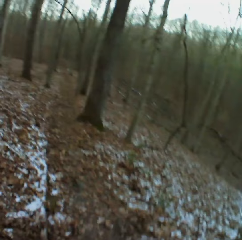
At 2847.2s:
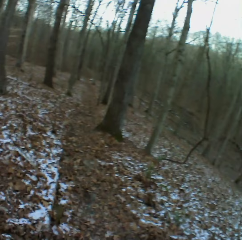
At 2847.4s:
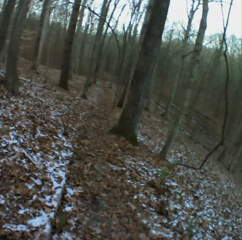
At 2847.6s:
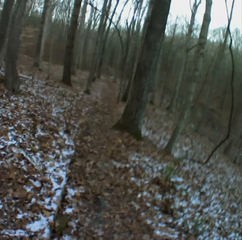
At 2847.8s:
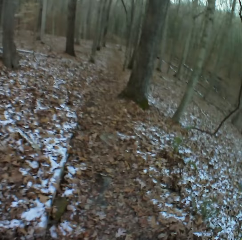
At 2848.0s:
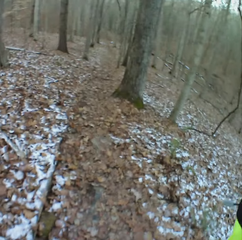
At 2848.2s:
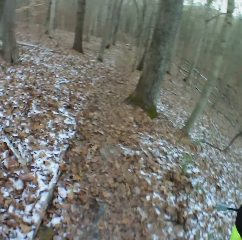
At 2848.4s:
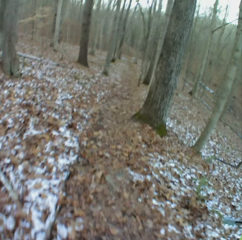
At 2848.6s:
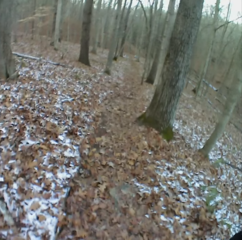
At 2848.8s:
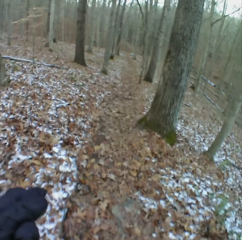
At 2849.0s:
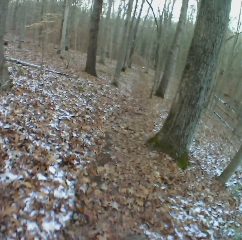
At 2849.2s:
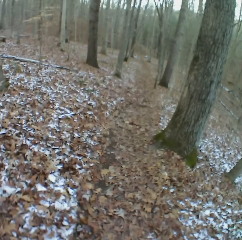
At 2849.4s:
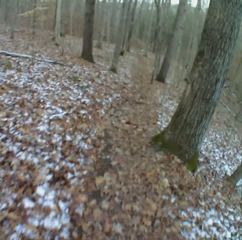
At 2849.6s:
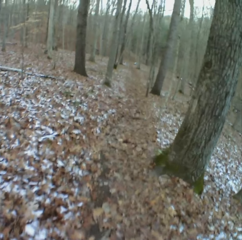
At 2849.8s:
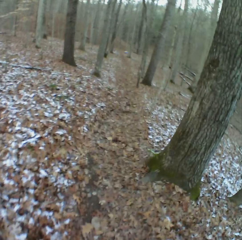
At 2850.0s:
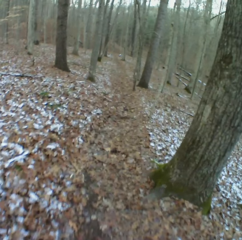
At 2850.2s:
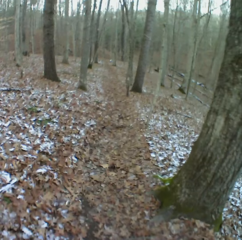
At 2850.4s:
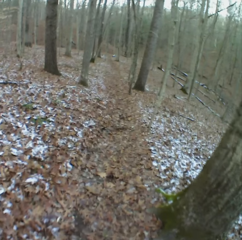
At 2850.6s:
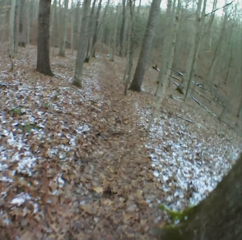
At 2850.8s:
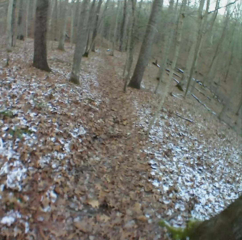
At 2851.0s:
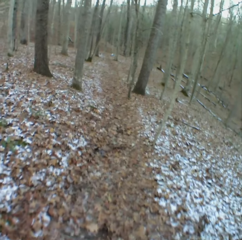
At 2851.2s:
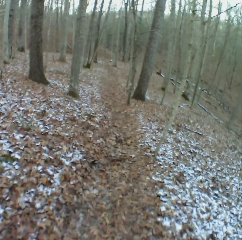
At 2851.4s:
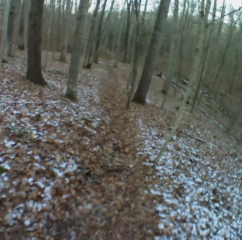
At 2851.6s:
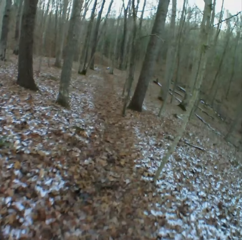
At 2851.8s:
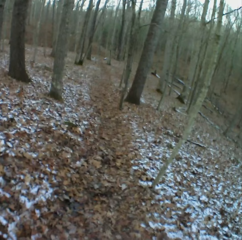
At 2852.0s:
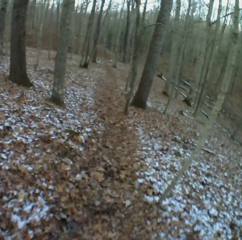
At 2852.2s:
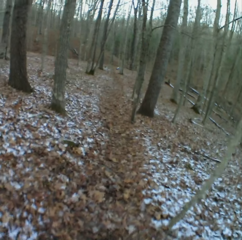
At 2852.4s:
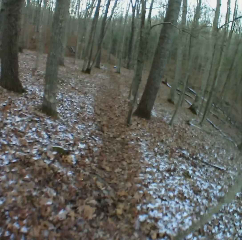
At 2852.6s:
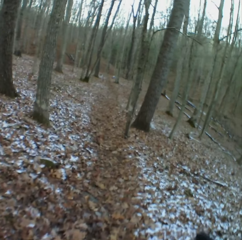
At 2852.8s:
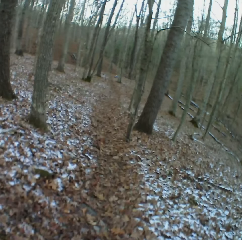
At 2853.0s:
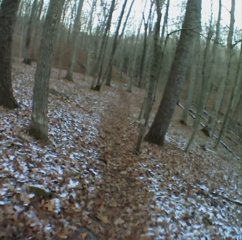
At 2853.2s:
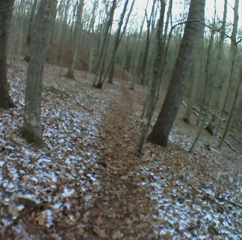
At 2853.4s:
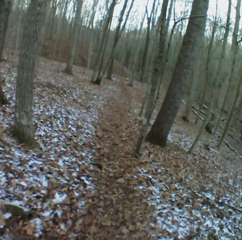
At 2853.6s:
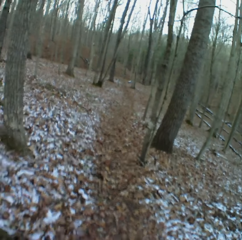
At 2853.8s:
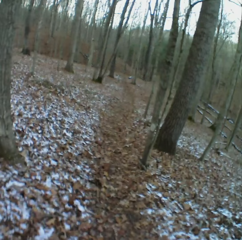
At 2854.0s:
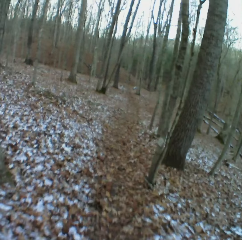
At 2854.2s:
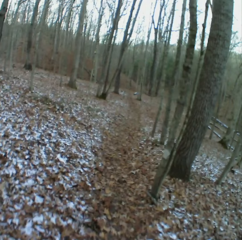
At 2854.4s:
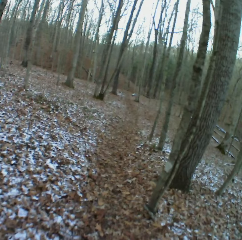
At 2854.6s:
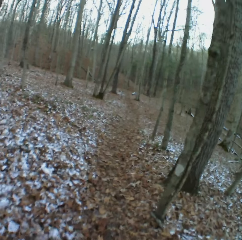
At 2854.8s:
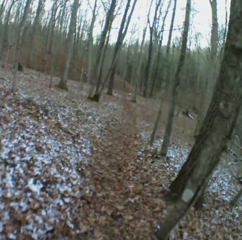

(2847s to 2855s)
The camera wearer moves their hands. They walk around the forest.

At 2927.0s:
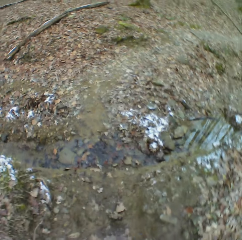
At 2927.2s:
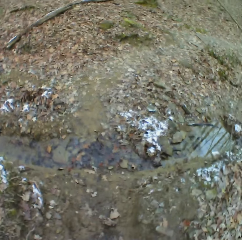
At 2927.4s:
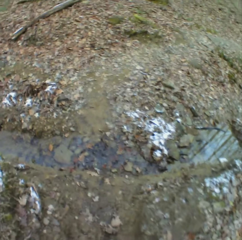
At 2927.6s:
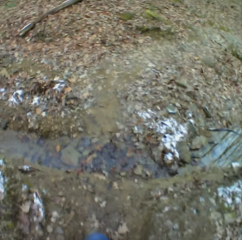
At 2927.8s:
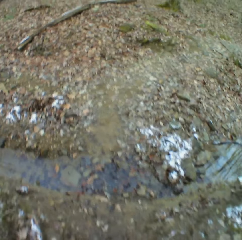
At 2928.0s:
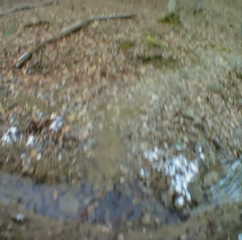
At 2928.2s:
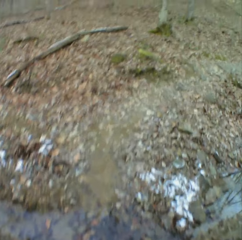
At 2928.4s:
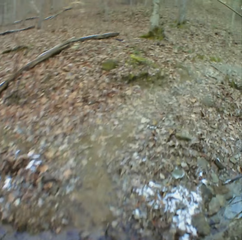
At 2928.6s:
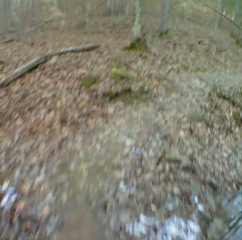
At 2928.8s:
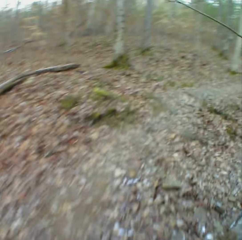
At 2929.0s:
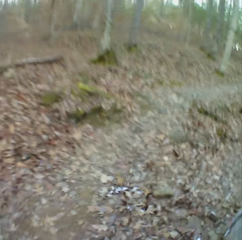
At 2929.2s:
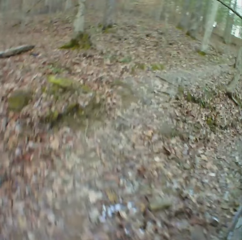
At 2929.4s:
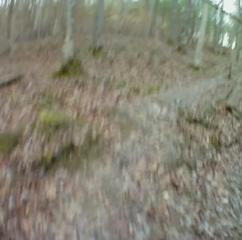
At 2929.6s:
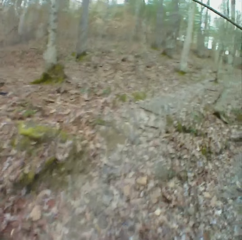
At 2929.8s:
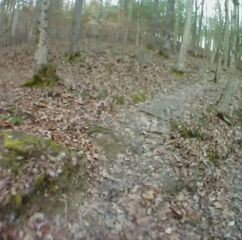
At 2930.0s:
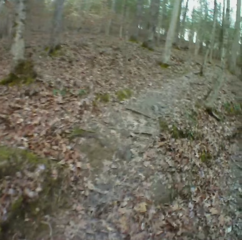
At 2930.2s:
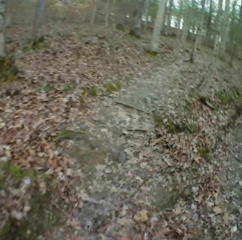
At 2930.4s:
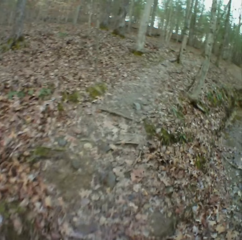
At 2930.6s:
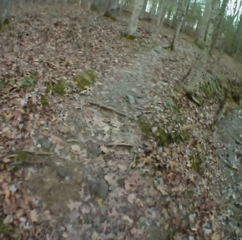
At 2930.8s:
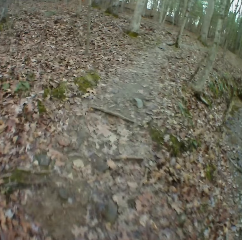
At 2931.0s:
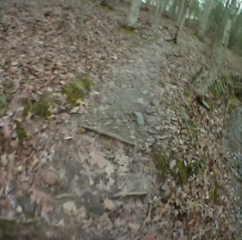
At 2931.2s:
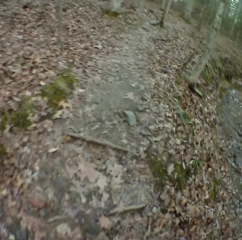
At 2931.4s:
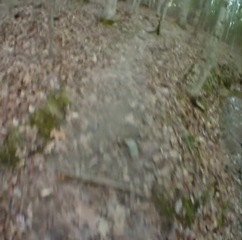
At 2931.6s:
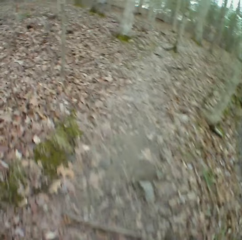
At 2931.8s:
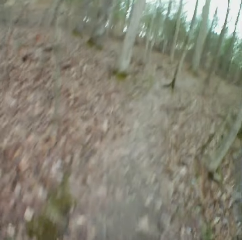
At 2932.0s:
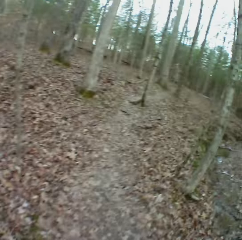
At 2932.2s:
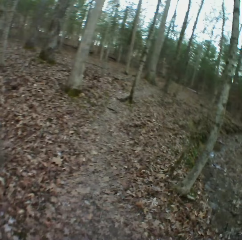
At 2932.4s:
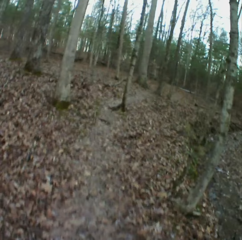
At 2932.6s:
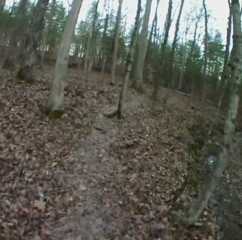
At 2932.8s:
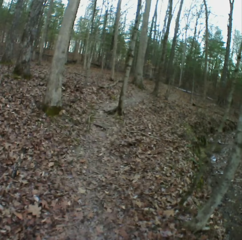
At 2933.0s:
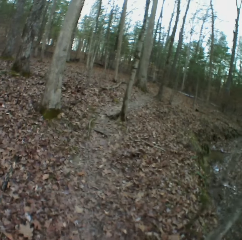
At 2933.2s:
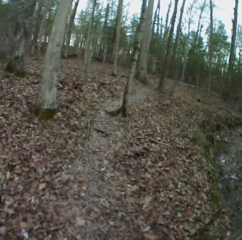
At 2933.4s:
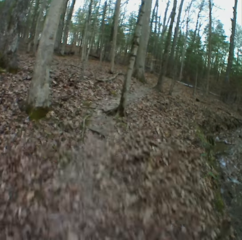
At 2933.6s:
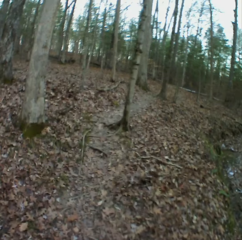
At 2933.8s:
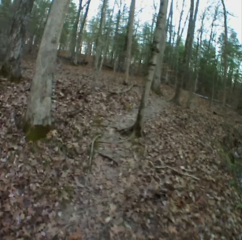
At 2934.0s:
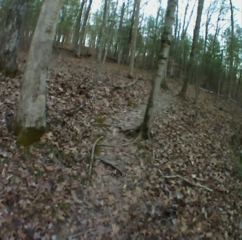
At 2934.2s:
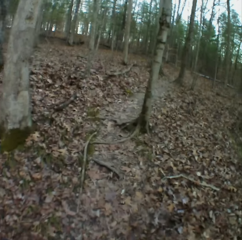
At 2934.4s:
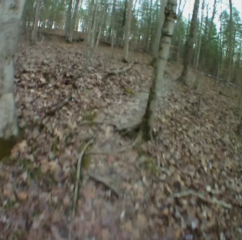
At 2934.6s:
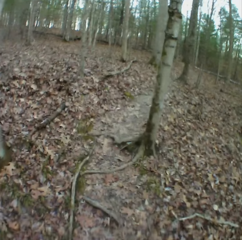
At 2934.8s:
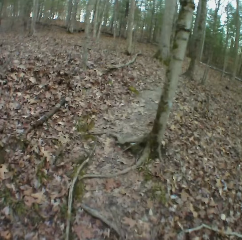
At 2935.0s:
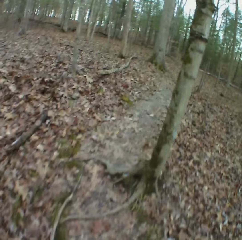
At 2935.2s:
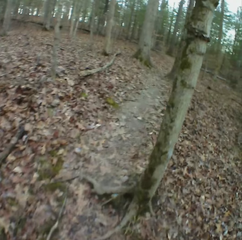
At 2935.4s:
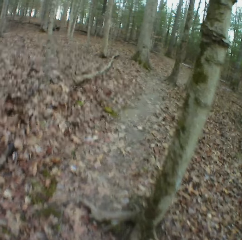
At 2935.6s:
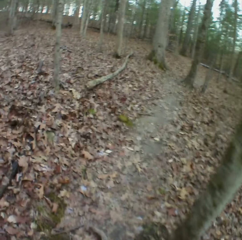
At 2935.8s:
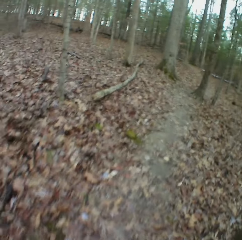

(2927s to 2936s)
The camera wearer crosses a stream. They walk around the forest.

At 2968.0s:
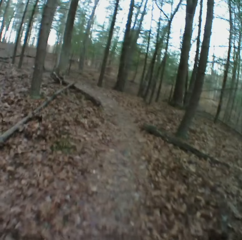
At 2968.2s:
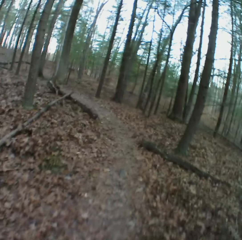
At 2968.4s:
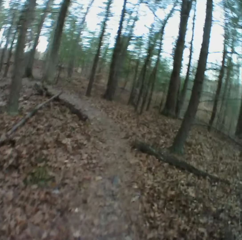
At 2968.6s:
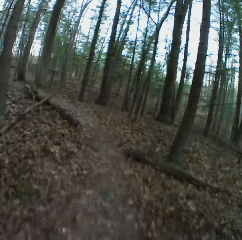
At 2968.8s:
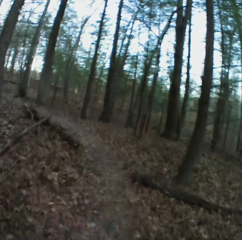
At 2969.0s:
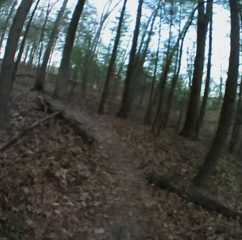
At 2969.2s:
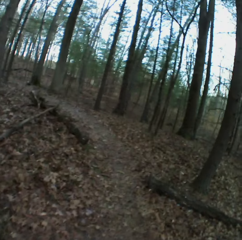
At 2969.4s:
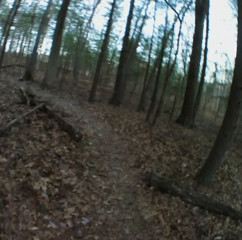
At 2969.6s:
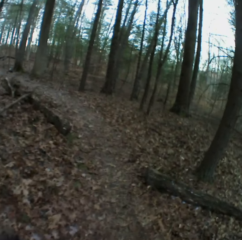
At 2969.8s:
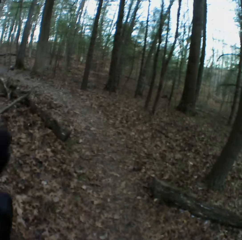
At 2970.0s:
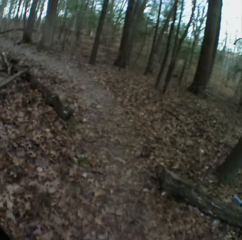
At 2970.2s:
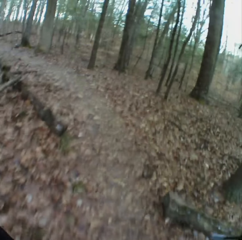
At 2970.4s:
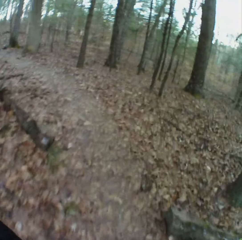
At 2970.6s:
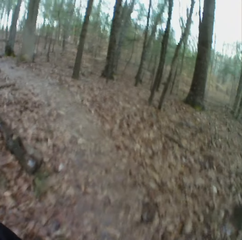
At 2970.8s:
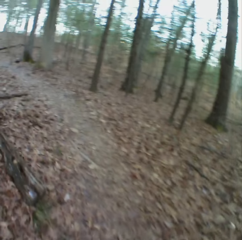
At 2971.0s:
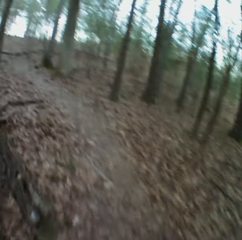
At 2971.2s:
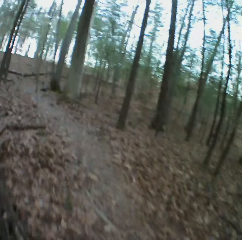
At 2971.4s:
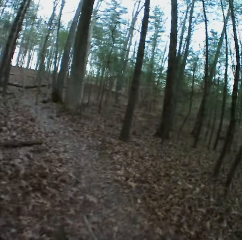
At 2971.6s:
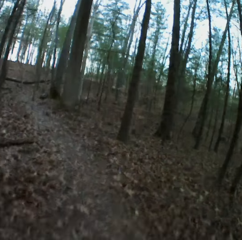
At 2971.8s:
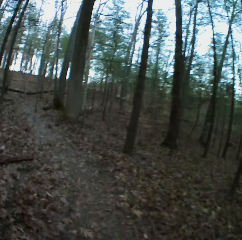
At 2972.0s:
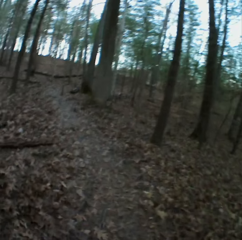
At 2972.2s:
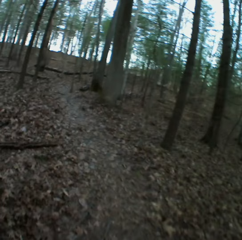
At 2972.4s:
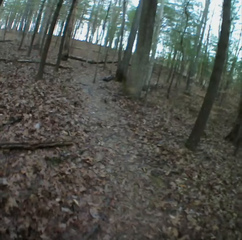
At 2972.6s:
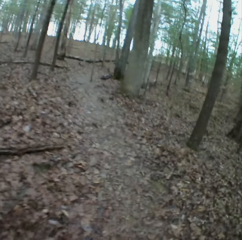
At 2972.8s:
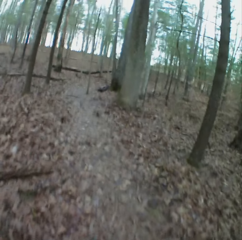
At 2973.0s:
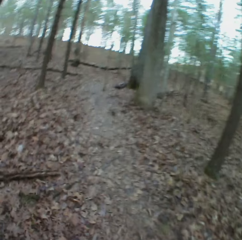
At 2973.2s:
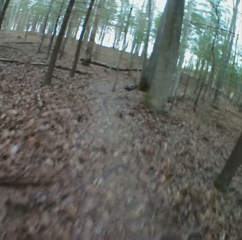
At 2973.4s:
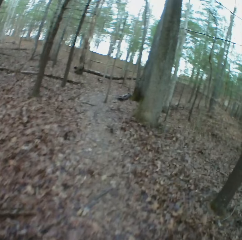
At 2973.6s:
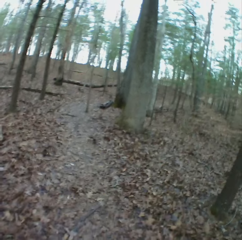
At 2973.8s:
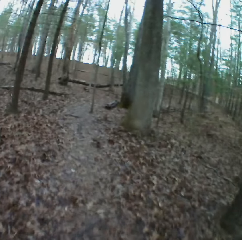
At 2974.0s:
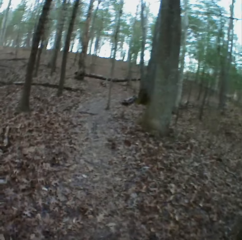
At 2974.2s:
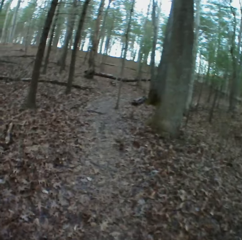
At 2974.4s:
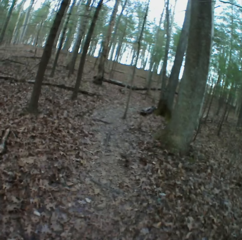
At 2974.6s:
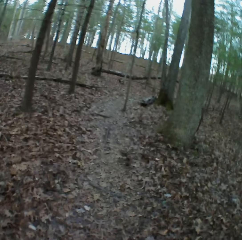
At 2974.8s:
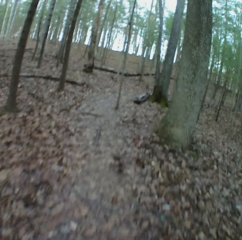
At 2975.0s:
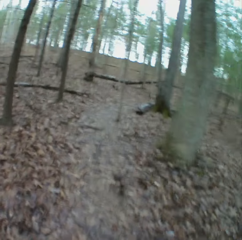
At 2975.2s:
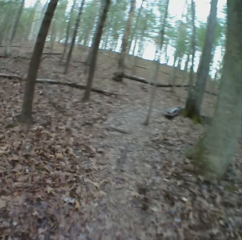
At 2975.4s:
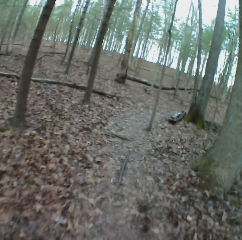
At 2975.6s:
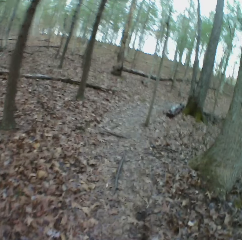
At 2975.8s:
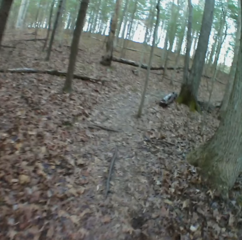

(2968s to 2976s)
The camera wearer moves hands. They walk around the forest.

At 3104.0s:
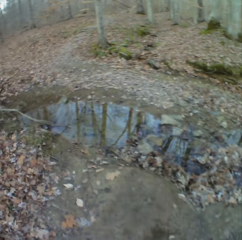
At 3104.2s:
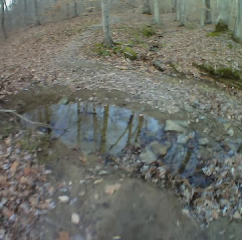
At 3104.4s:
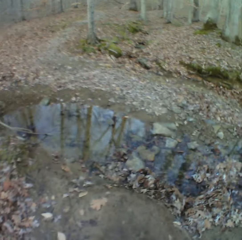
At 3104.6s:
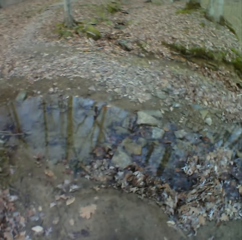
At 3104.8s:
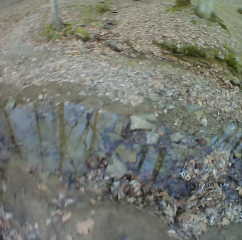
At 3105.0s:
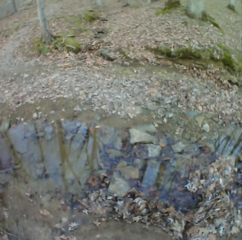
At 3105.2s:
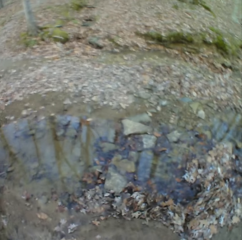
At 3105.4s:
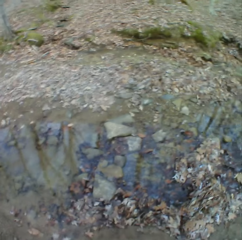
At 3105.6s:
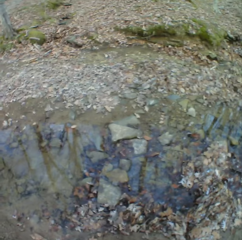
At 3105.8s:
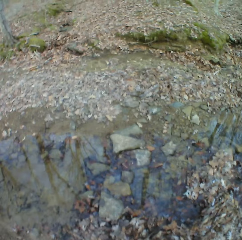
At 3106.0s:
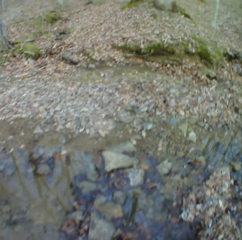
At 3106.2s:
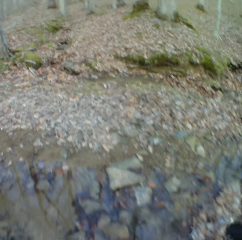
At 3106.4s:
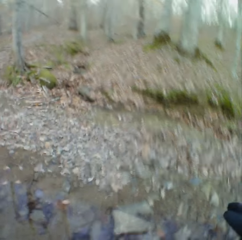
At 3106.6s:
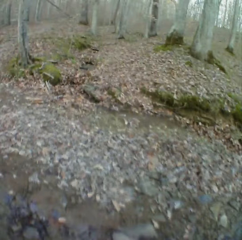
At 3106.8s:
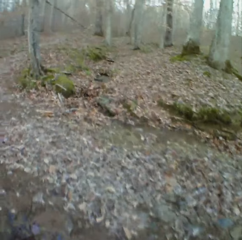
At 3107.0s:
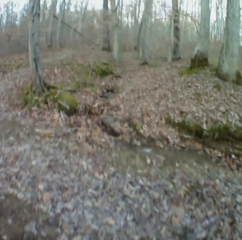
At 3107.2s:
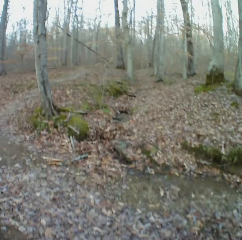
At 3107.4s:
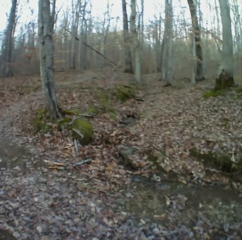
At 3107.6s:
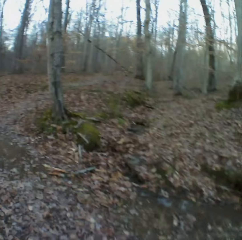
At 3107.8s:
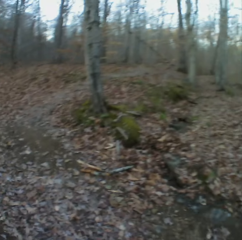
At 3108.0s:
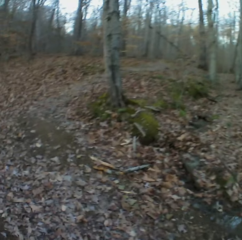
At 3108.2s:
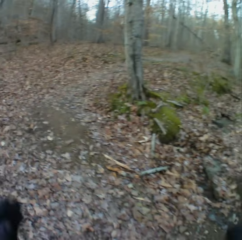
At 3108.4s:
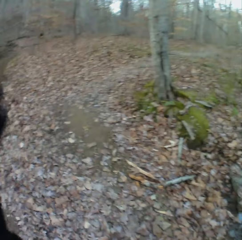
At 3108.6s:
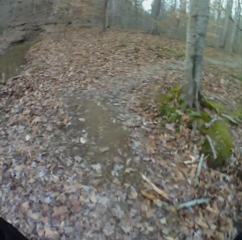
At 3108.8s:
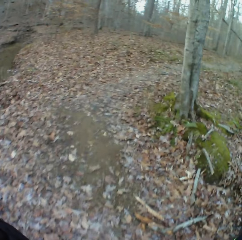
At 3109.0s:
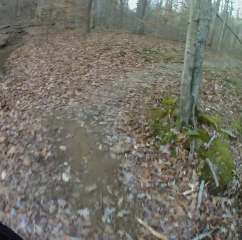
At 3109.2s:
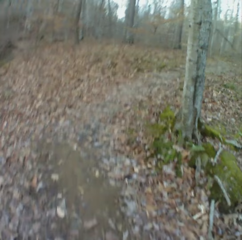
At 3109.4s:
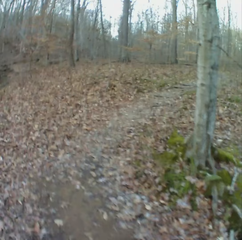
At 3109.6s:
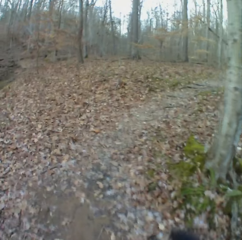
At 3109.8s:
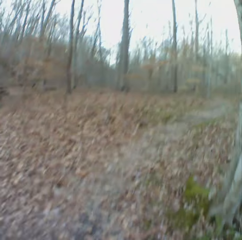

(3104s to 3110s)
The camera wearer crosses the stream. They walk around the forest. They lift the left hand up, move a hand, drop the hand, and walk around the forest.
